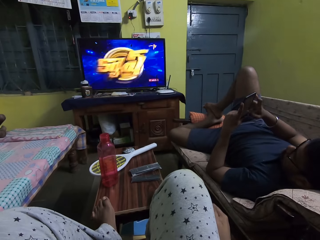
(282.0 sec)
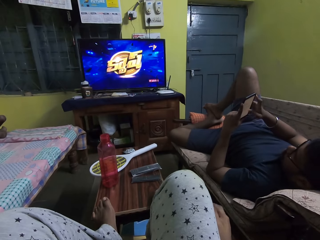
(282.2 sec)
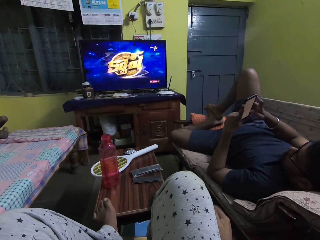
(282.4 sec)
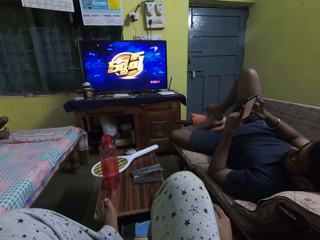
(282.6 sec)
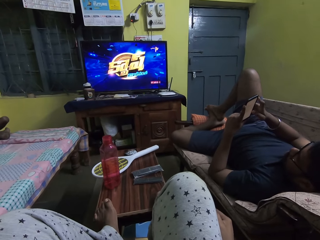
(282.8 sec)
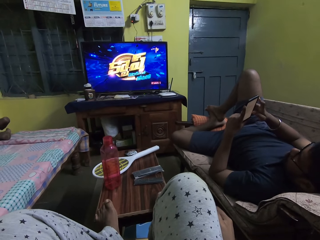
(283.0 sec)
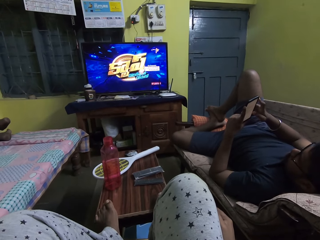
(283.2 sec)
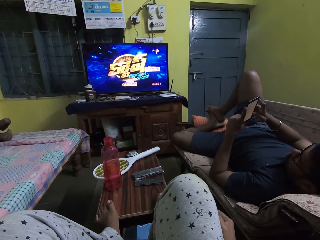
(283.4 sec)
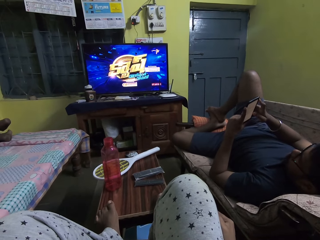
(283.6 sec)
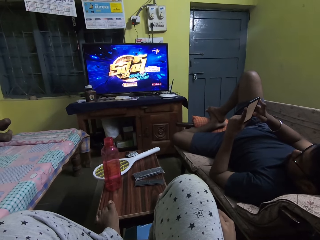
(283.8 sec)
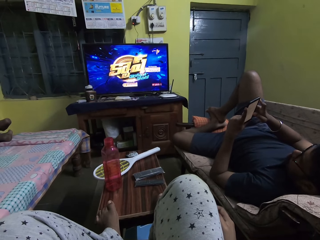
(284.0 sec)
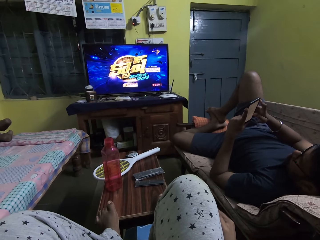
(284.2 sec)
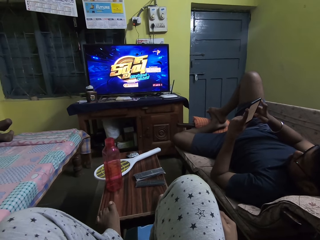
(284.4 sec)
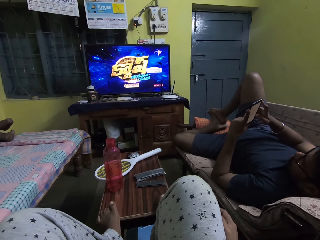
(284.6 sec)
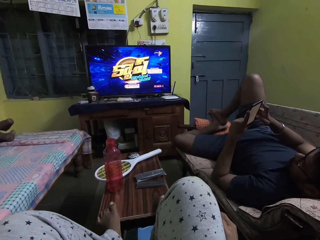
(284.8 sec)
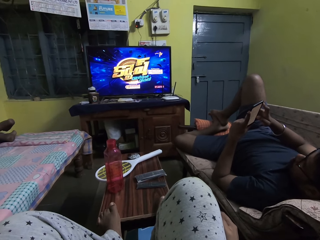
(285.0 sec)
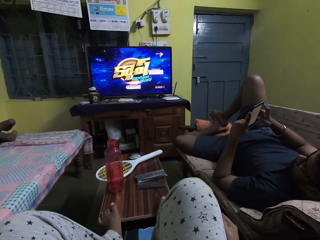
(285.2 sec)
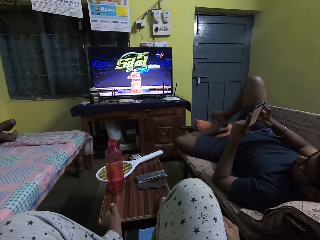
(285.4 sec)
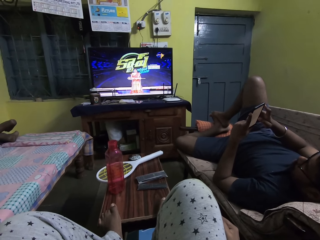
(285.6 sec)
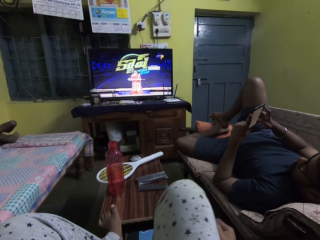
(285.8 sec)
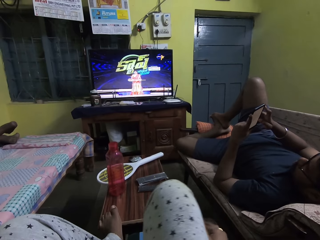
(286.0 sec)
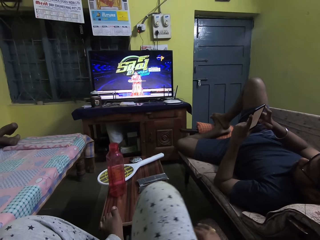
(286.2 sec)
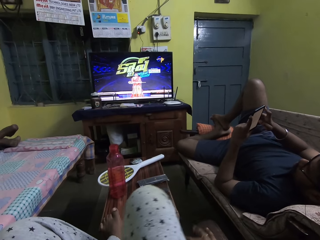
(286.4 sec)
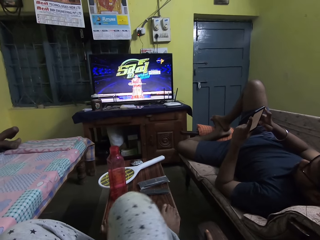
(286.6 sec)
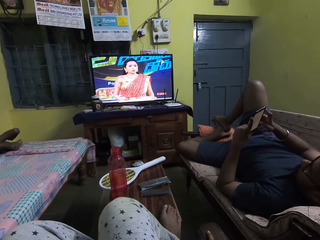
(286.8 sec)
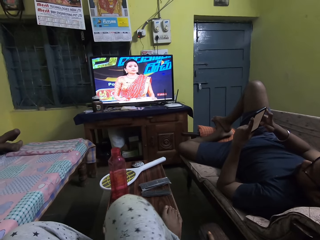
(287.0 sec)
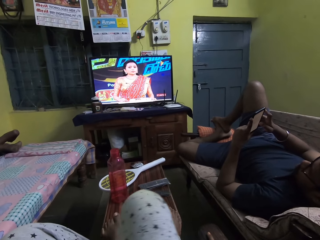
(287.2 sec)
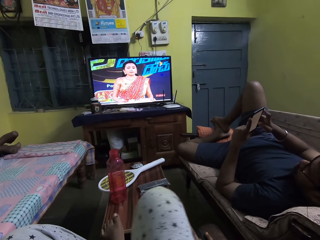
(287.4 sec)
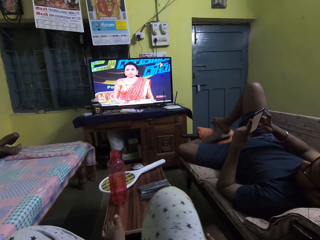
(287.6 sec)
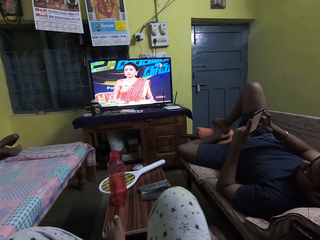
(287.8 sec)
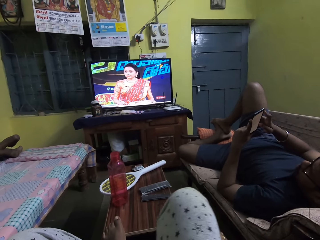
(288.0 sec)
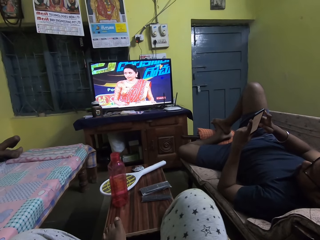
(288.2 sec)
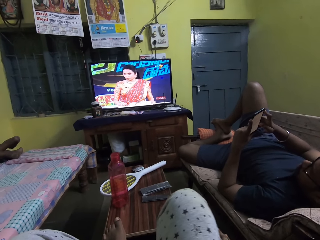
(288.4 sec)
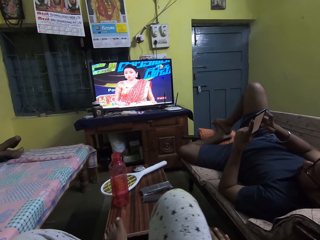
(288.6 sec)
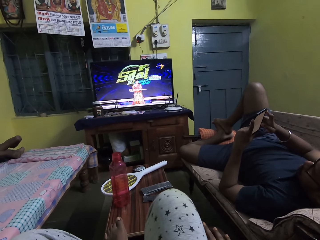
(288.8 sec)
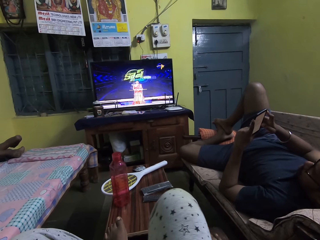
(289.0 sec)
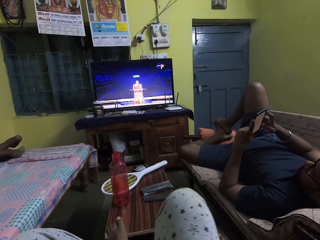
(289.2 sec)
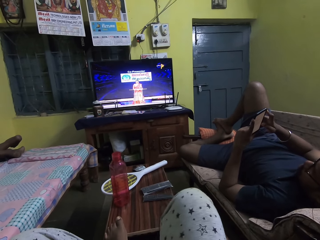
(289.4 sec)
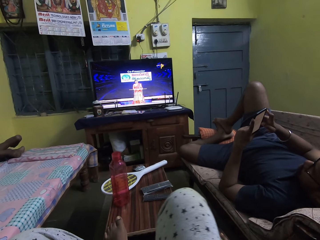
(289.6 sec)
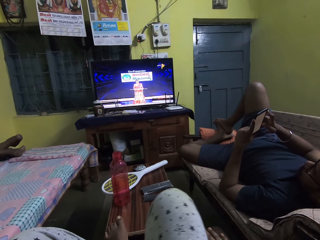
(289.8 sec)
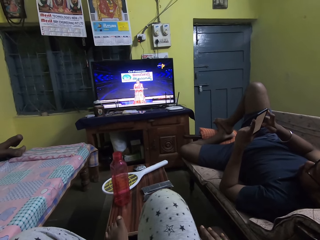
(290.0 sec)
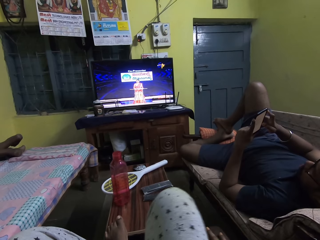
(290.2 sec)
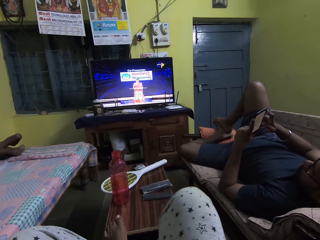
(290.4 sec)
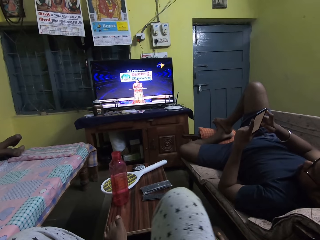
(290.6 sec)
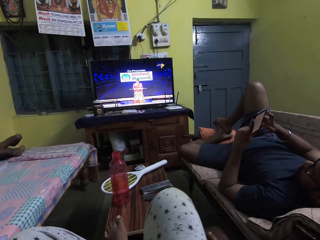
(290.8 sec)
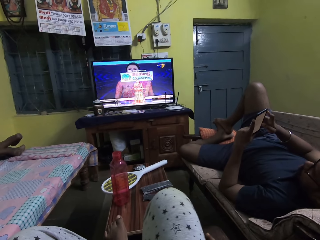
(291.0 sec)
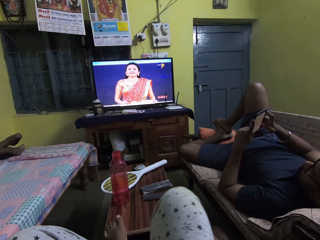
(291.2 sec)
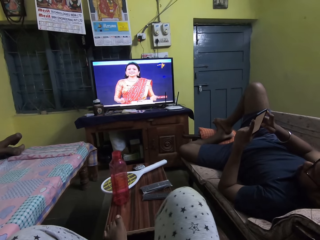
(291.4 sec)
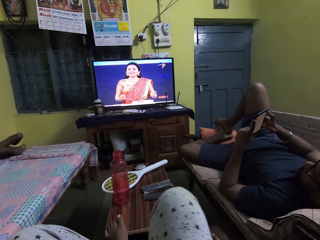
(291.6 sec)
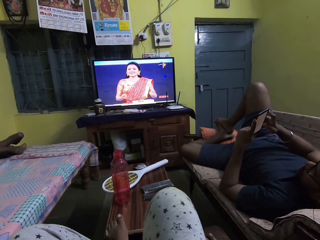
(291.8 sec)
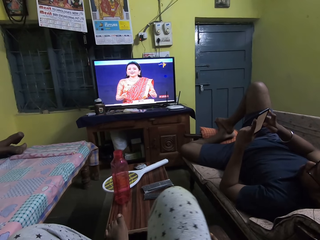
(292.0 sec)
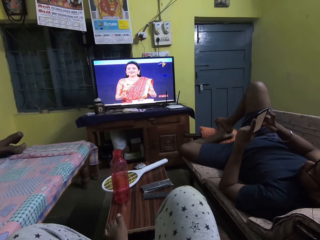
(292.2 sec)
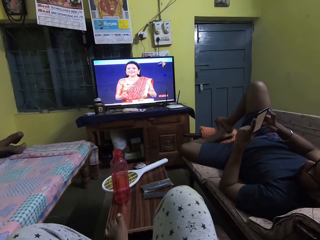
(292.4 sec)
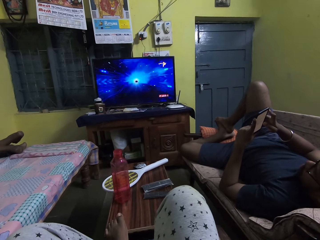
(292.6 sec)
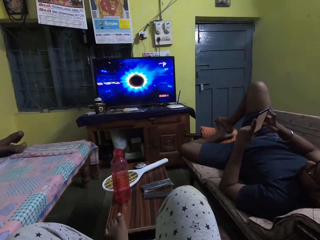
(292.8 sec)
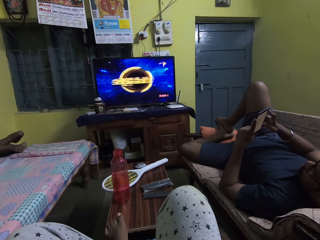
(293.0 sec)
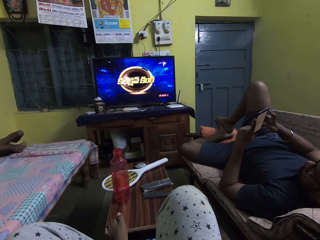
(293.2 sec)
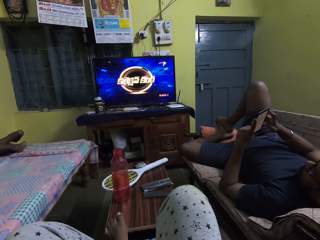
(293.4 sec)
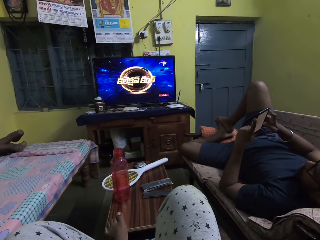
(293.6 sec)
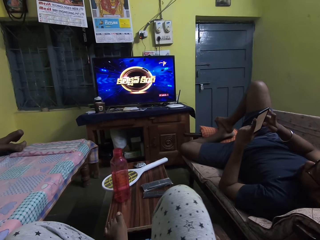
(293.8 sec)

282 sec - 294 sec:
The camera wearer taps the table with her right hand. She moves a hand.

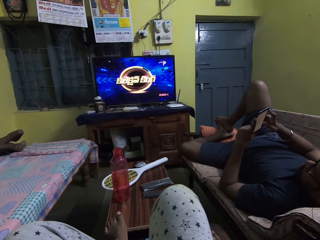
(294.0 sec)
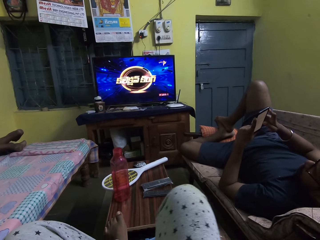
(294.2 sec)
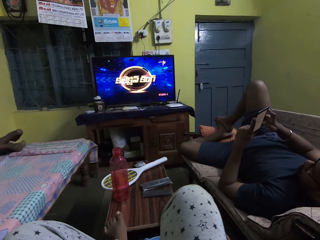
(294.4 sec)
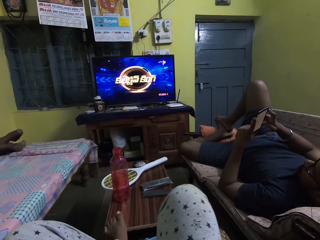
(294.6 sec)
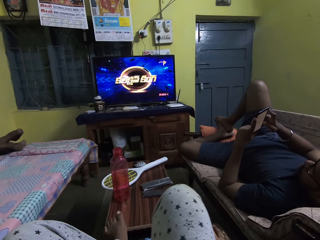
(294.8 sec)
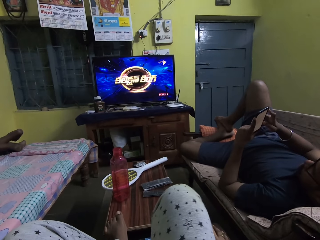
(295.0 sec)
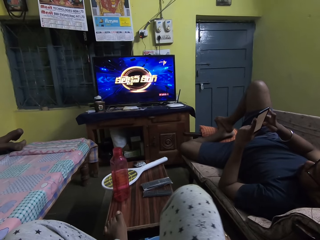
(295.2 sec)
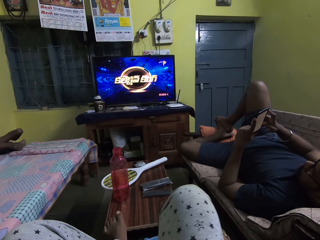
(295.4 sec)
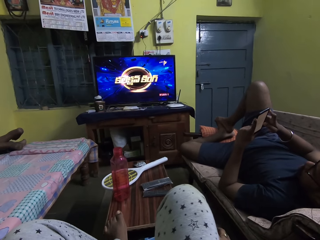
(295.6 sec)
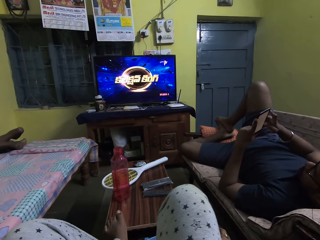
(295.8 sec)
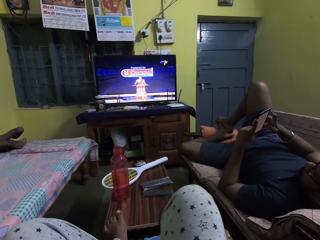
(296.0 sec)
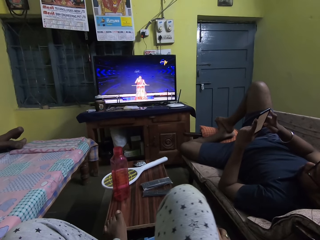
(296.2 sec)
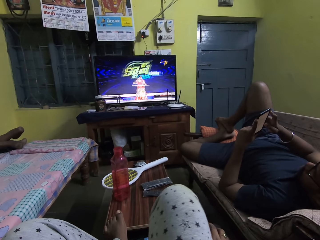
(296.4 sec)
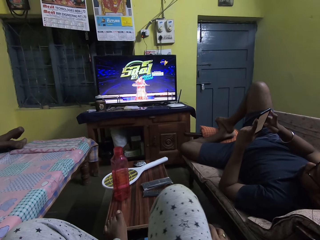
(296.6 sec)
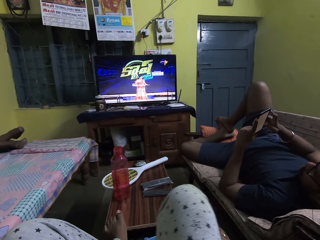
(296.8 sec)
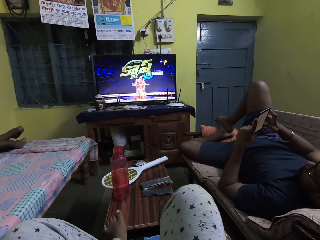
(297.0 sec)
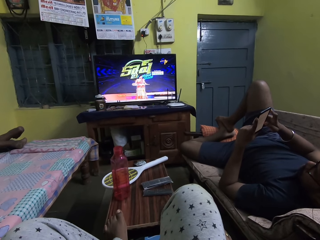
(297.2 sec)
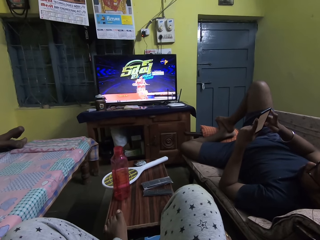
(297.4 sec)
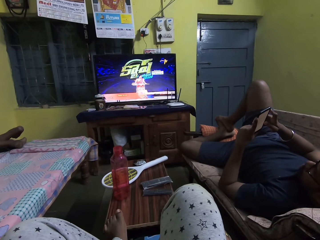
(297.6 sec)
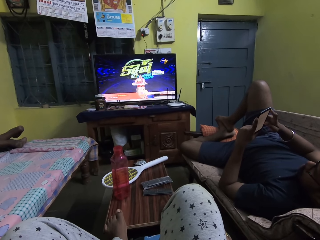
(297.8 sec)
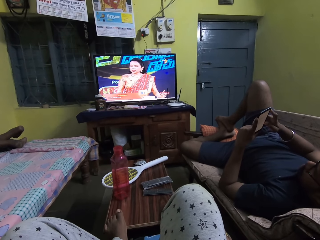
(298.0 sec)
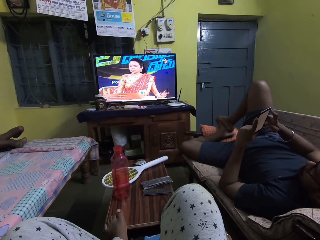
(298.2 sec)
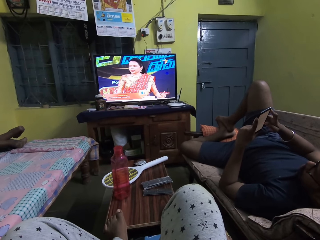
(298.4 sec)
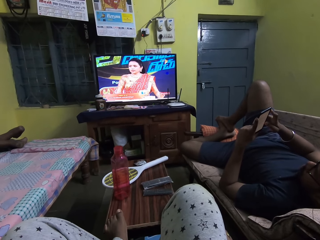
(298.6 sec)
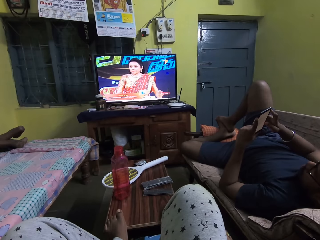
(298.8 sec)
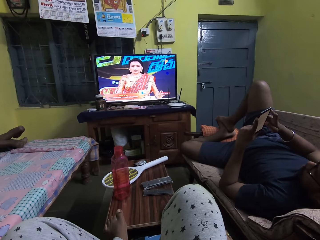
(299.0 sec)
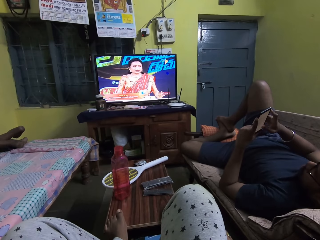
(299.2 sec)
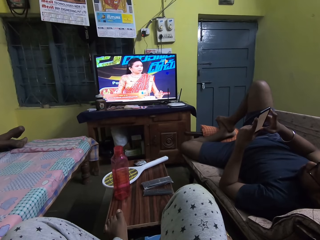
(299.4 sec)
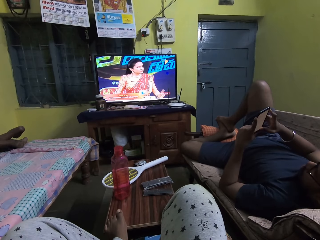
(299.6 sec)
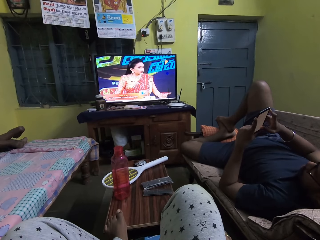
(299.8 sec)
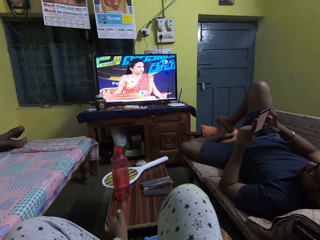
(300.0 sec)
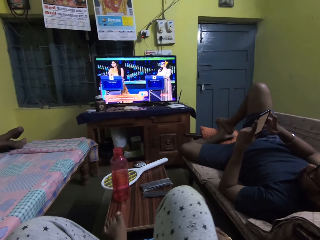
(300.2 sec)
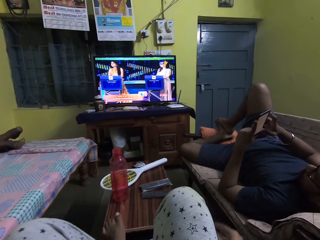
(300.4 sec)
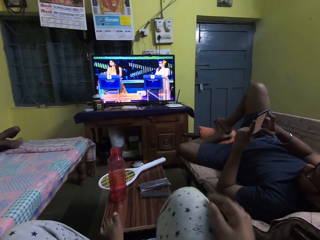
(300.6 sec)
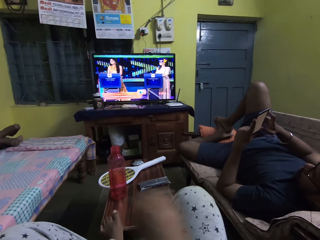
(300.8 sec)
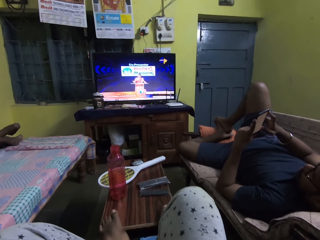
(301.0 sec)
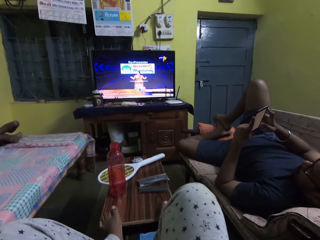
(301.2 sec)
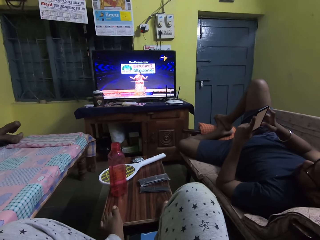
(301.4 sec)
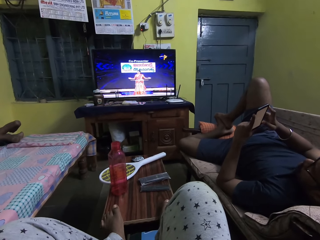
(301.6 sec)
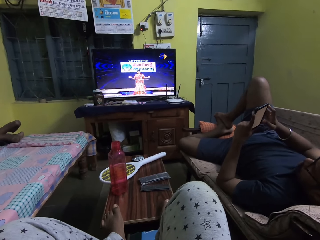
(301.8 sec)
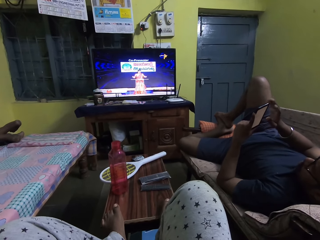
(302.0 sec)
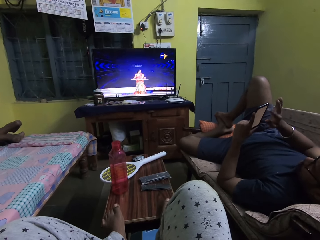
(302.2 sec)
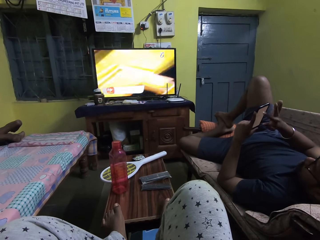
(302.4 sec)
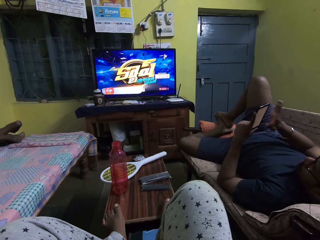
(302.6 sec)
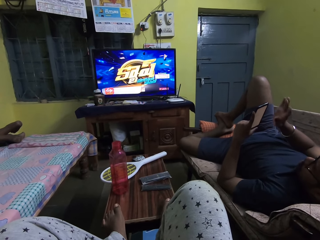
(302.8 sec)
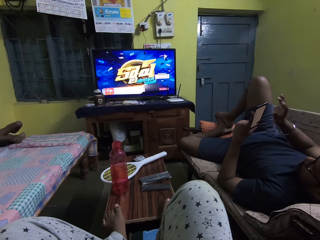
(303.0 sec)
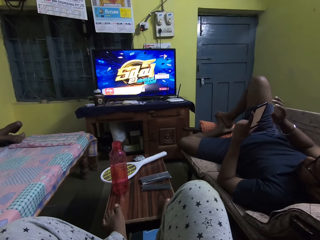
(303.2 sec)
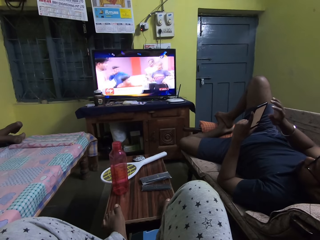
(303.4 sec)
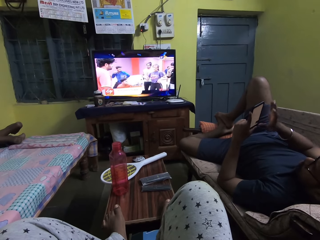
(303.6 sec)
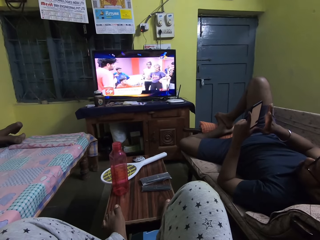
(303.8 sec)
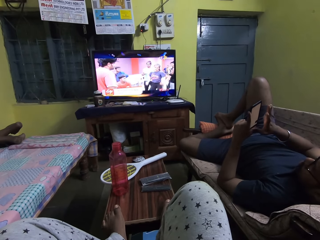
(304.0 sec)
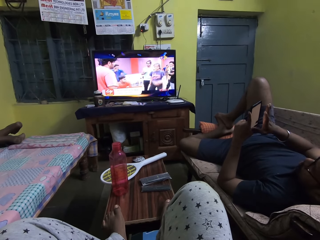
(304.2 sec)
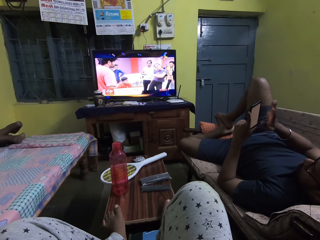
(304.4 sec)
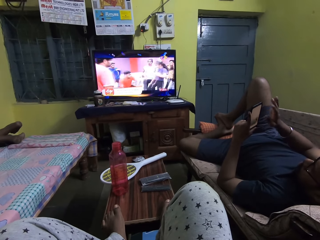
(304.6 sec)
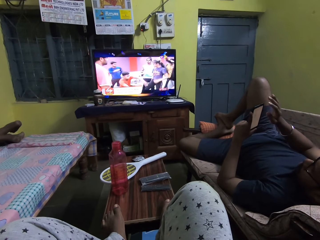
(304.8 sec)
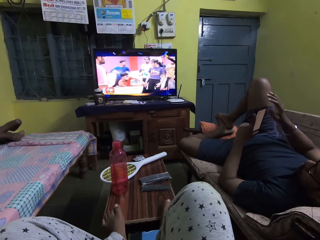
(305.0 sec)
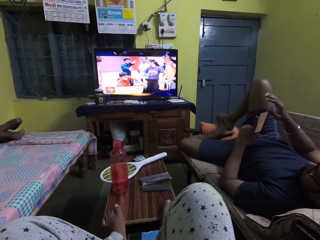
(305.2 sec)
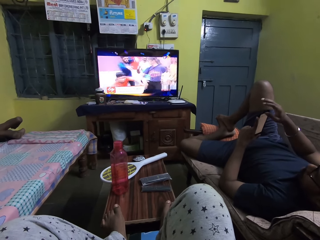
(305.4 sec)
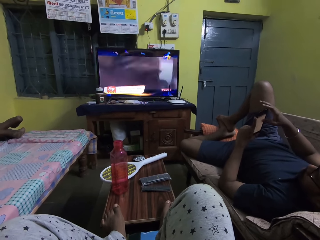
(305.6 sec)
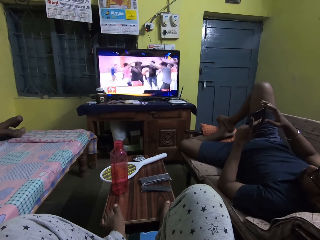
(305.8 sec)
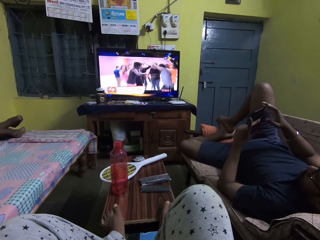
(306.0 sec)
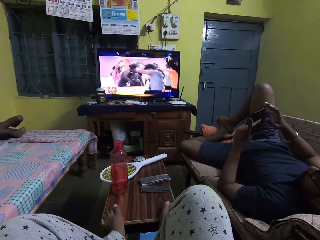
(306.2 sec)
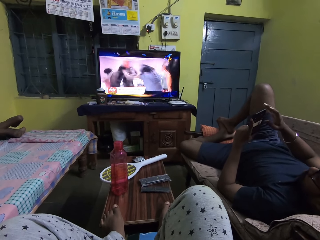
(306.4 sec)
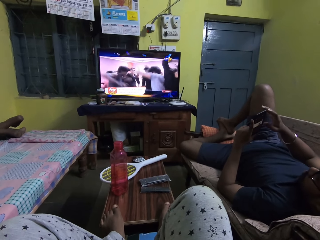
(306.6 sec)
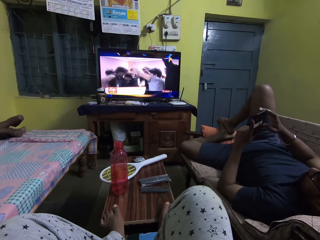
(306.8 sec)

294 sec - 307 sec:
The man operates the phone in his left hand with his right hand on the chair.
